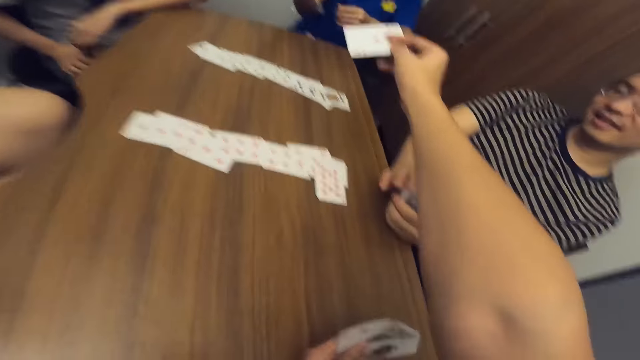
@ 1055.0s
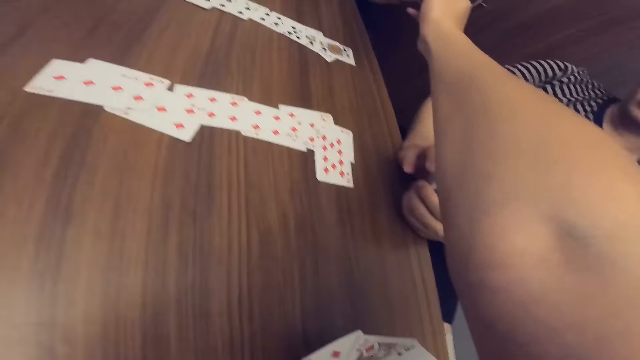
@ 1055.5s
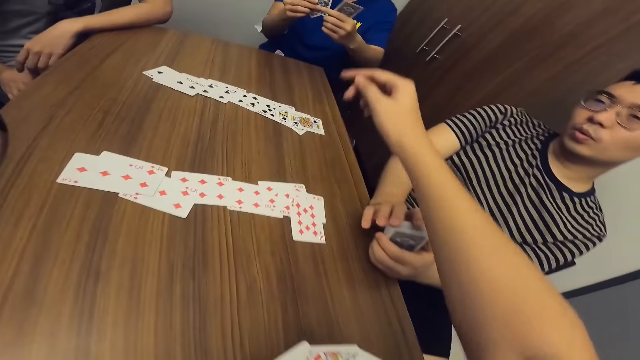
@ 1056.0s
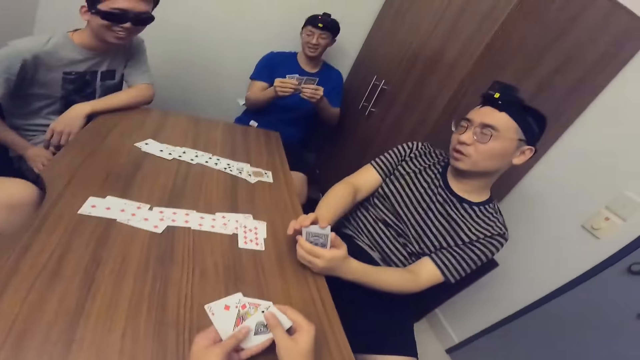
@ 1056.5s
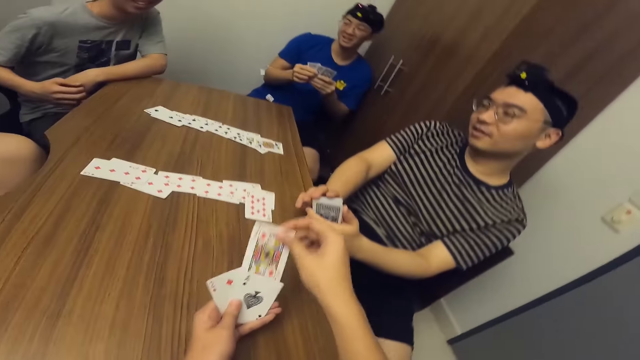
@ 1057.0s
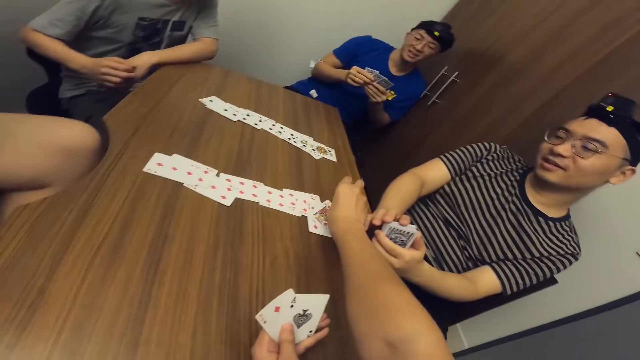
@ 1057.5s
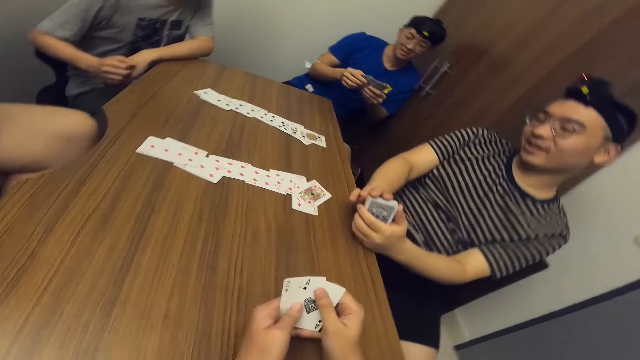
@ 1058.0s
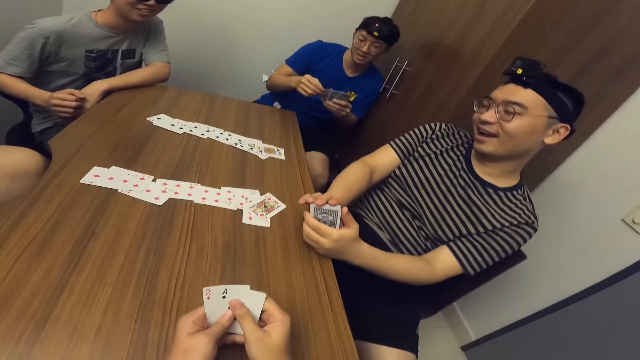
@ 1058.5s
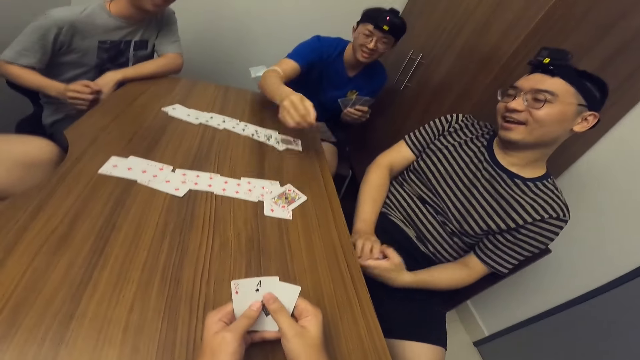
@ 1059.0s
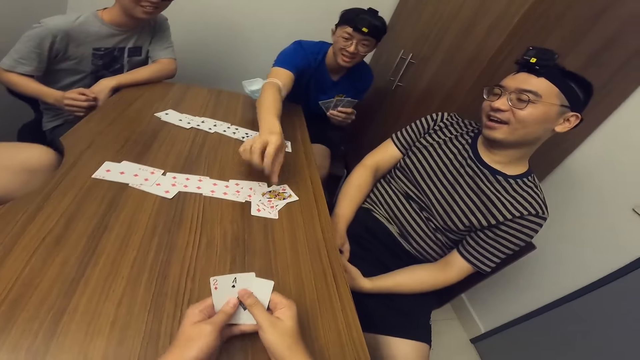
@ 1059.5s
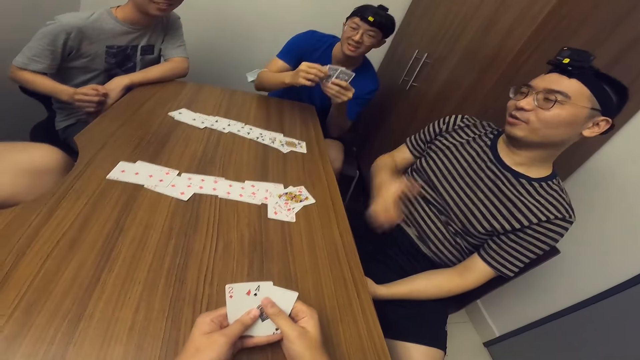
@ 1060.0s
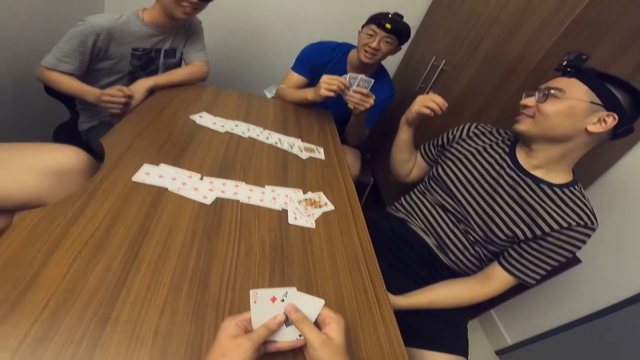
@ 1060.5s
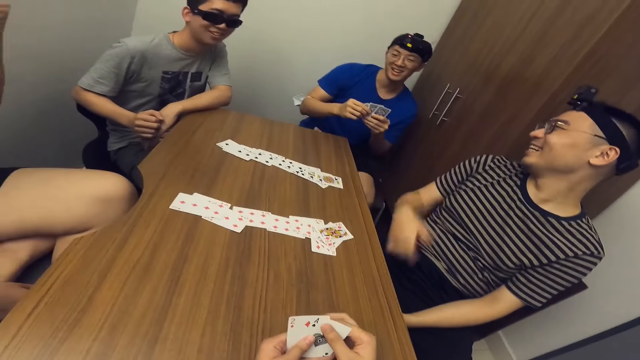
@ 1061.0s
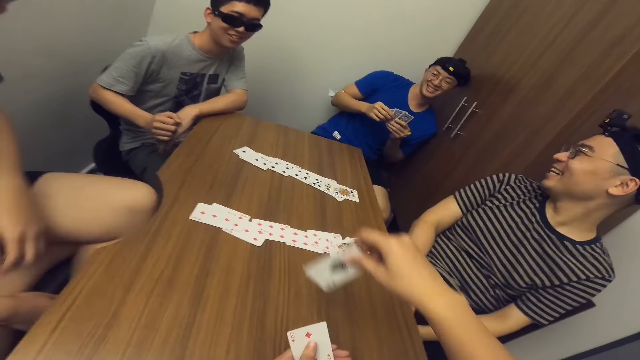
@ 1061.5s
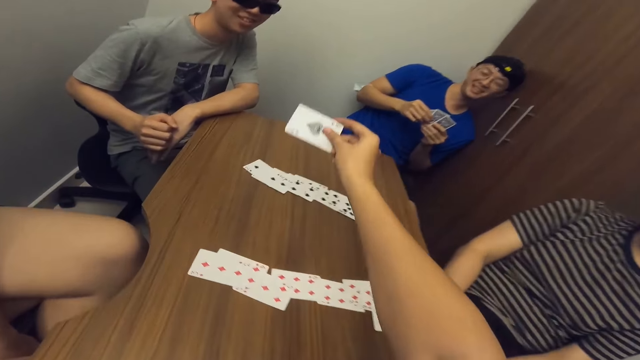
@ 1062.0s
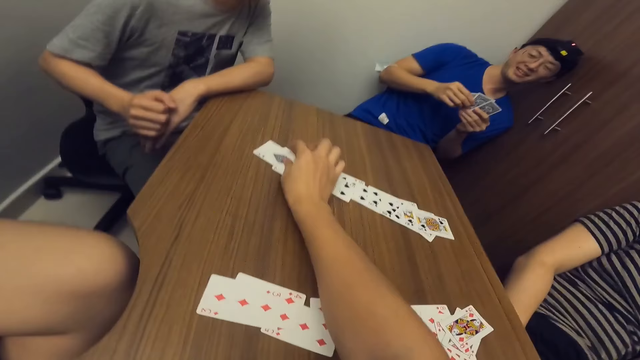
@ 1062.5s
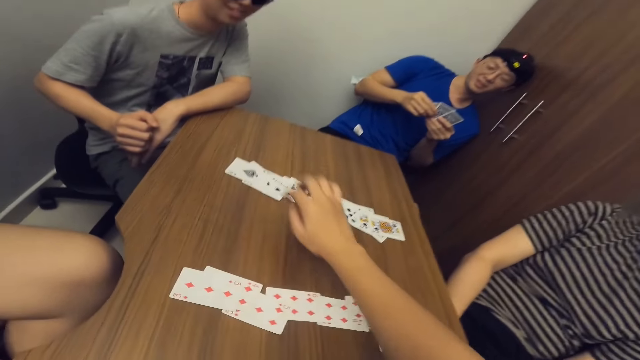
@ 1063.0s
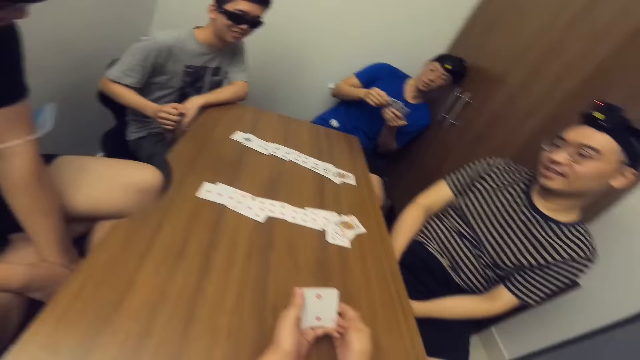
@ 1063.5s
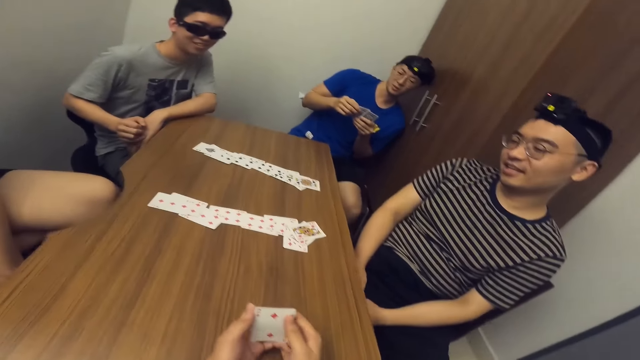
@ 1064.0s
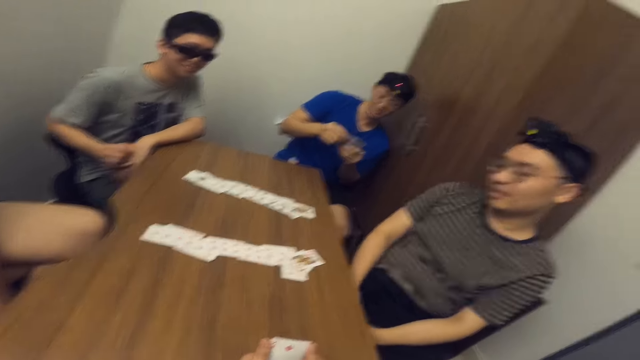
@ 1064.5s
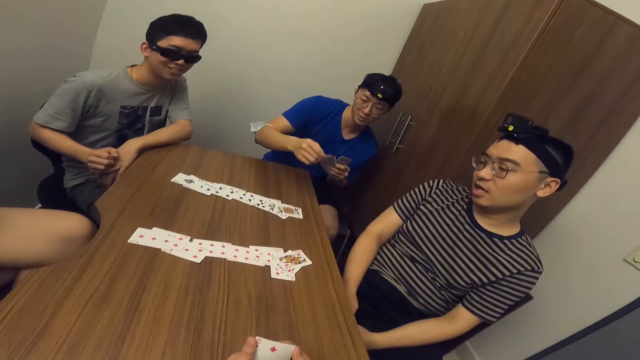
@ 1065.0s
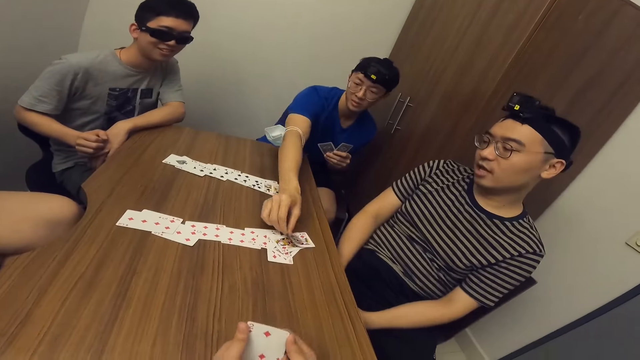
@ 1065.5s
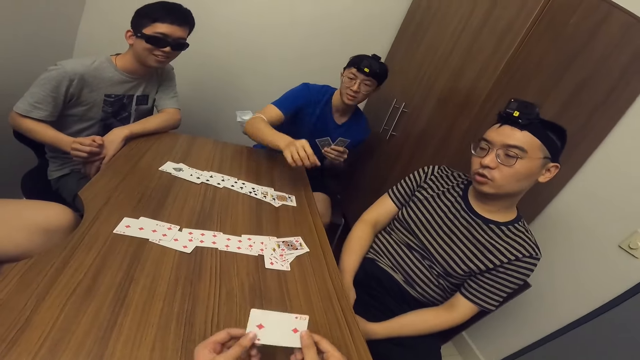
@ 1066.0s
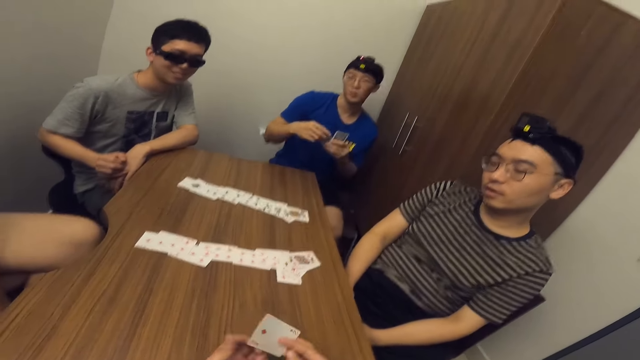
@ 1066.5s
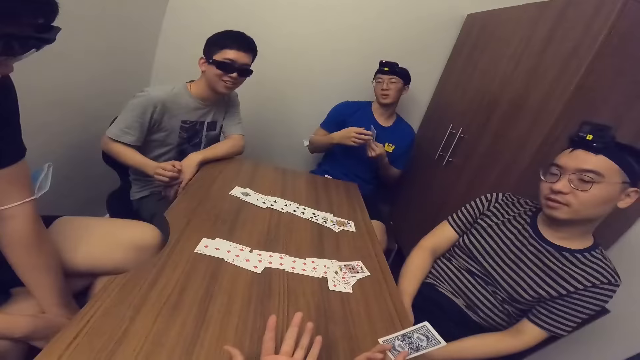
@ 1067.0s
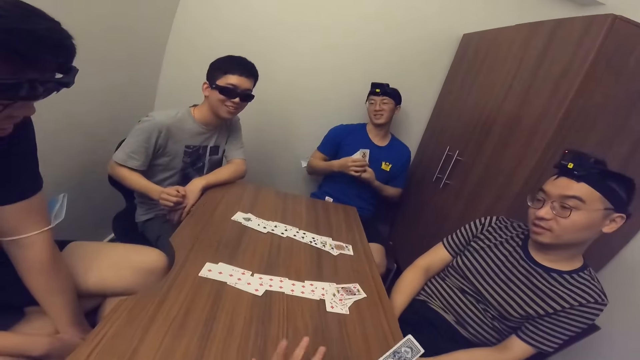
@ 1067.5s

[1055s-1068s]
A man collects a card from the camera wearer with his left hand. The camera wearer passes a card to the man with his right hand. He places a card on the table with his right hand. The man places a card on the table with his right hand. Another man lifts his hand. The camera wearer places a card on the table with his right hand. The first man places a card on the table with his right hand.

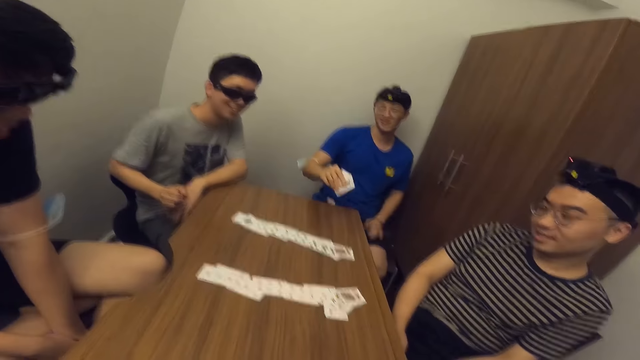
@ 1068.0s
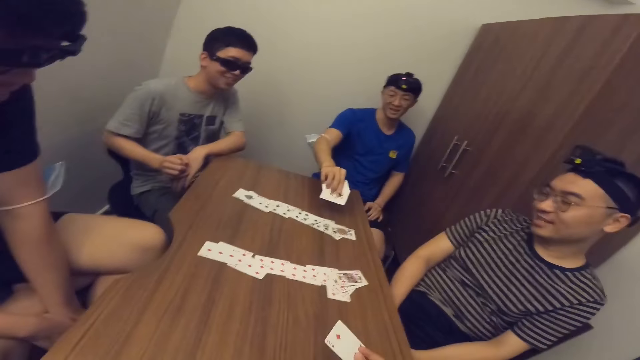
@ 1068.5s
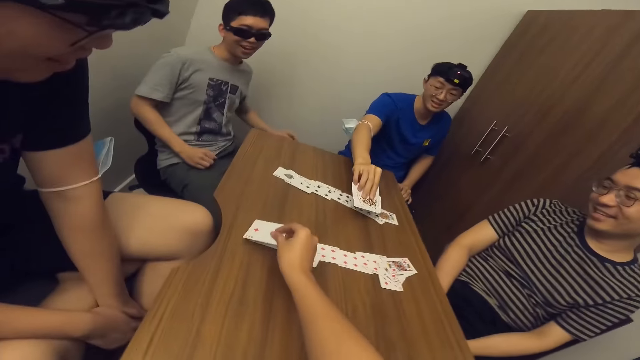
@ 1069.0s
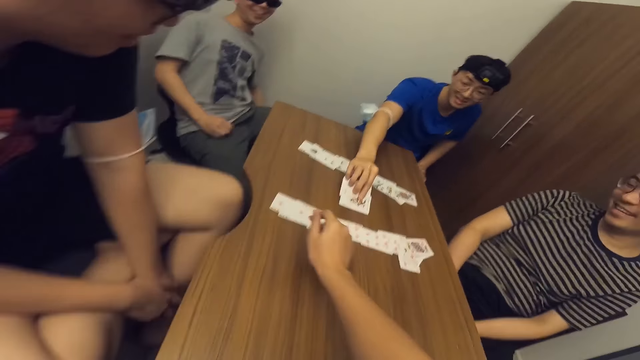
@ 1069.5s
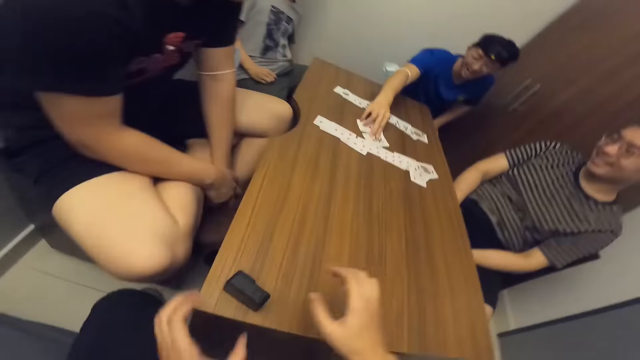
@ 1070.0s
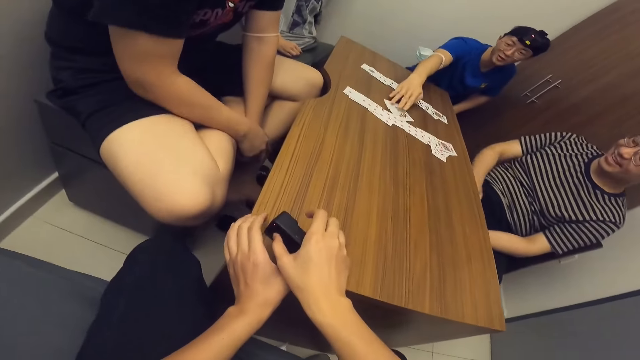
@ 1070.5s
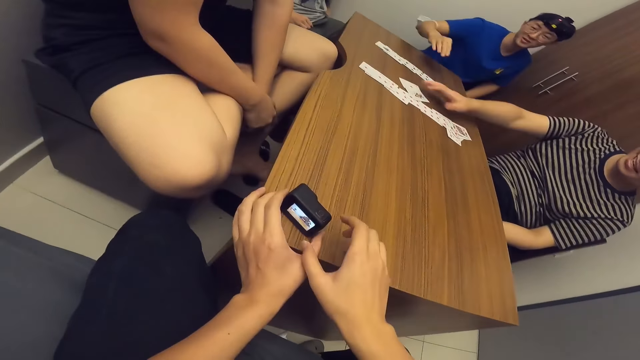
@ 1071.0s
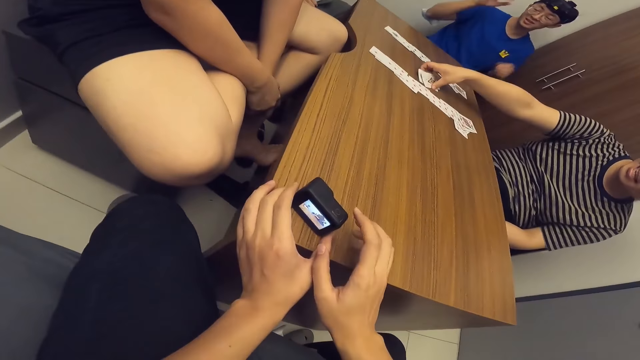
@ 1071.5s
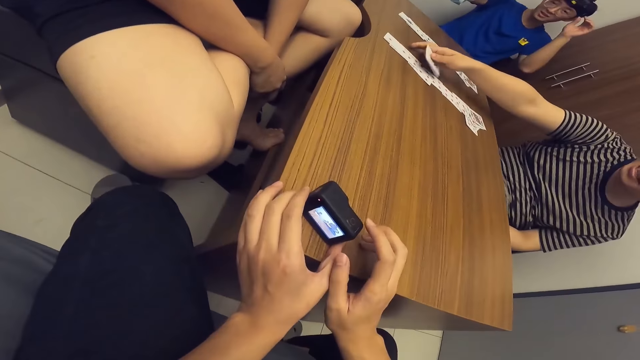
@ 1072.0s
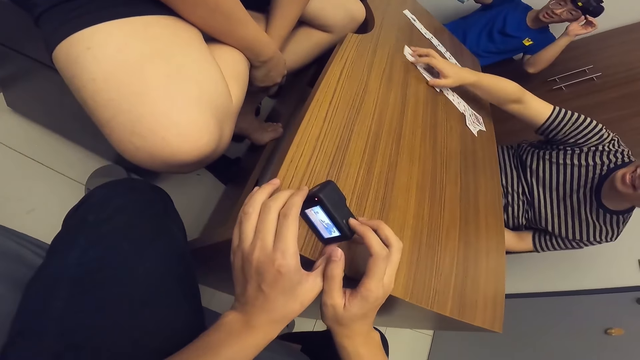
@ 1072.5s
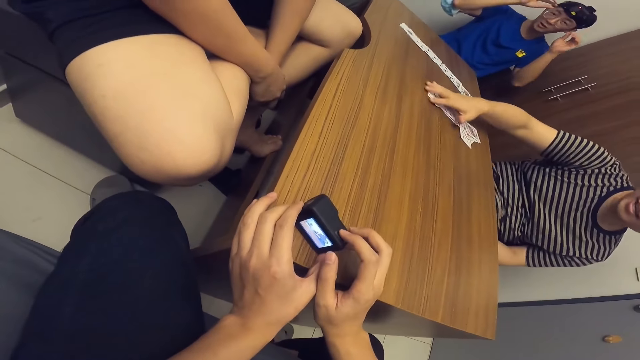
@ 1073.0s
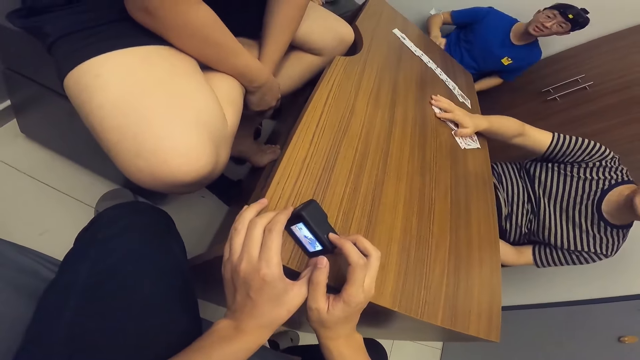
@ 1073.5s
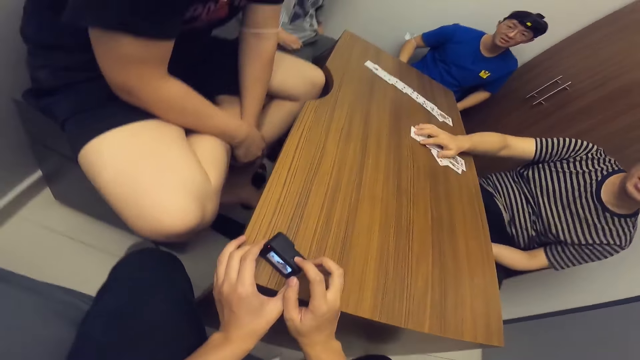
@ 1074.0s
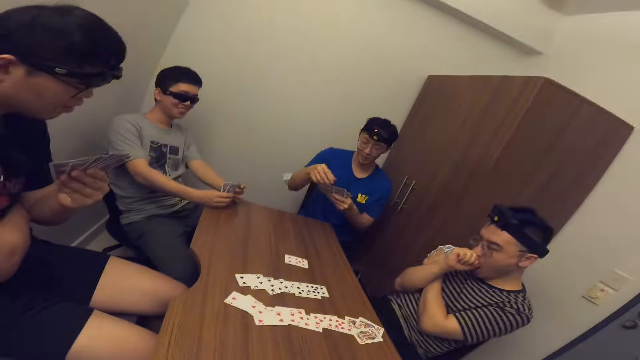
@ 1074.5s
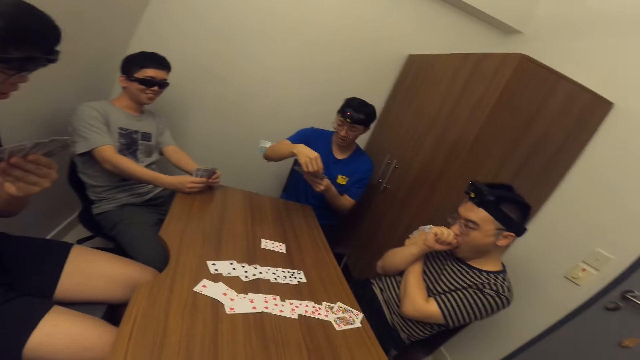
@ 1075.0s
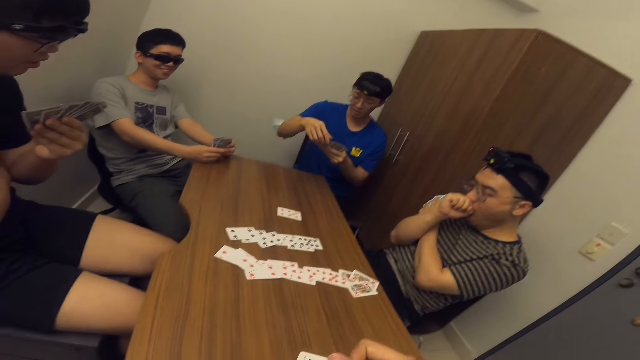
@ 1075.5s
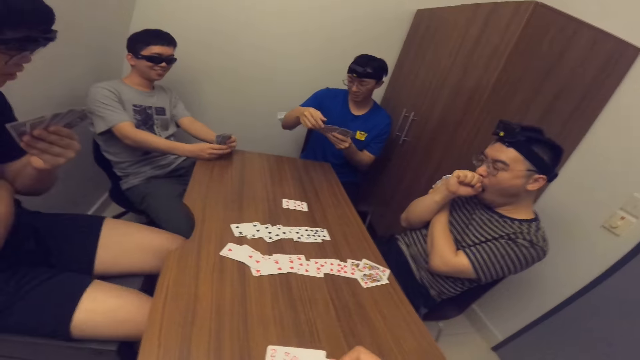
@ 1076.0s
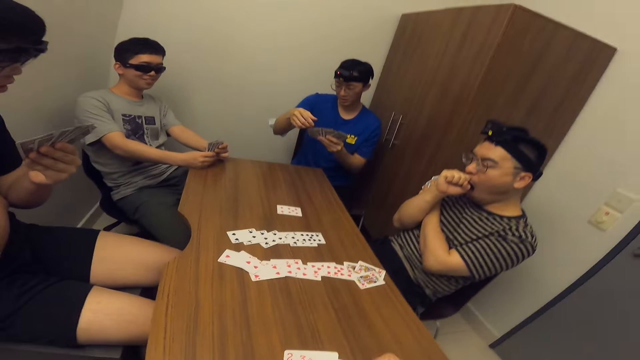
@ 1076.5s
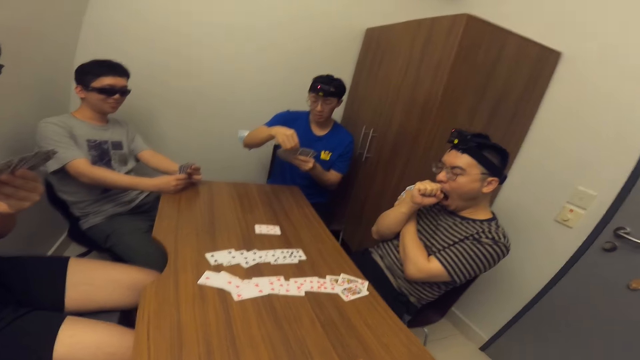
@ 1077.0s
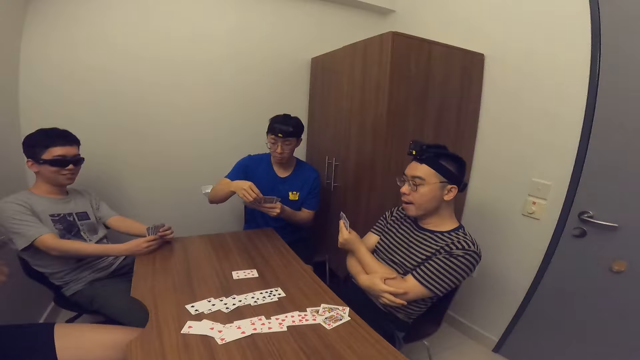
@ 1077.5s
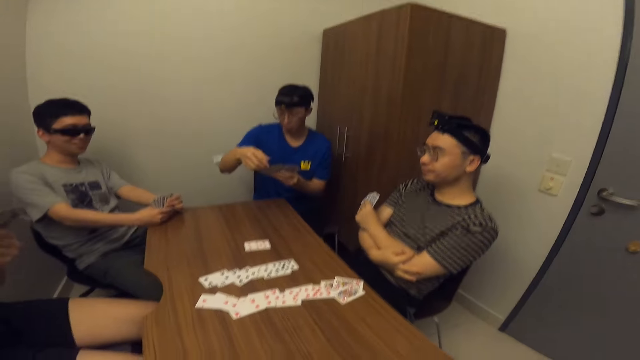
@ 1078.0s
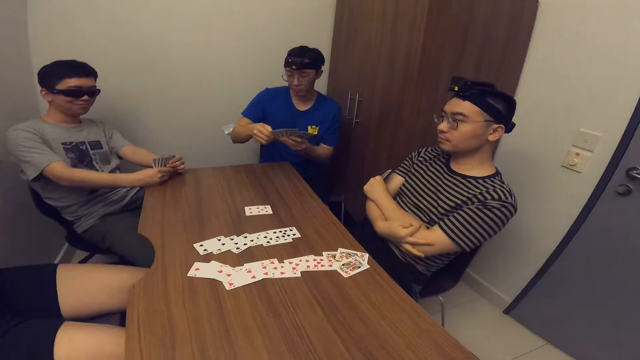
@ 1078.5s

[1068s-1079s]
The camera wearer places a card on the table with his right hand. A man places cards on the table with his right hand. The camera wearer turns a camera on. He adjusts the table camera with his hands. Another man gathers the cards on the table with his right hand. The first man arranges the cards.
